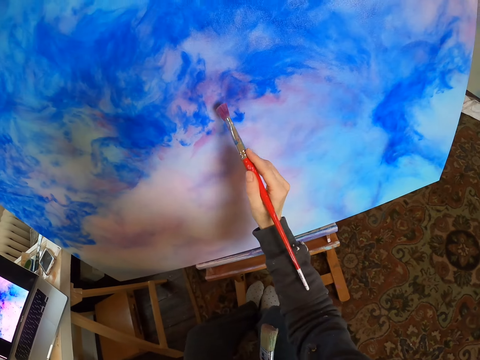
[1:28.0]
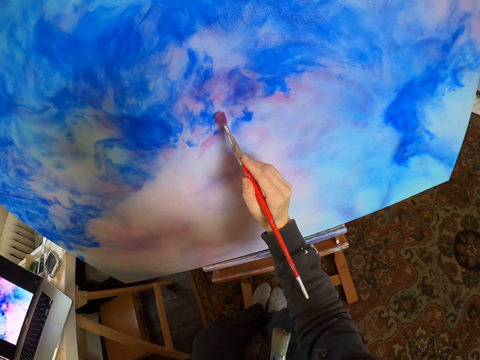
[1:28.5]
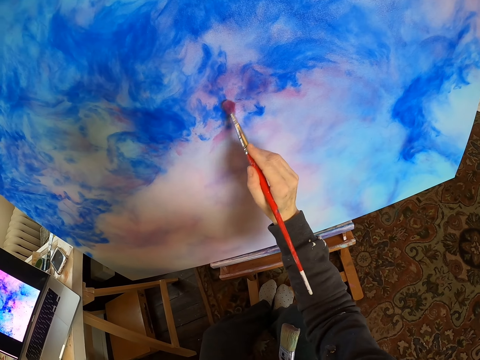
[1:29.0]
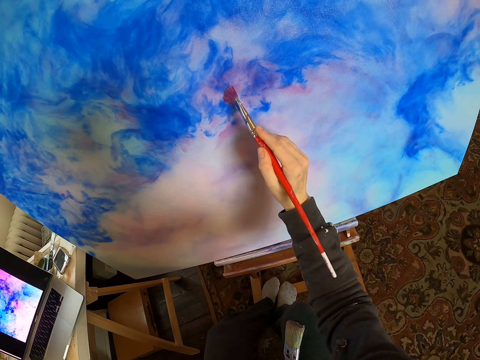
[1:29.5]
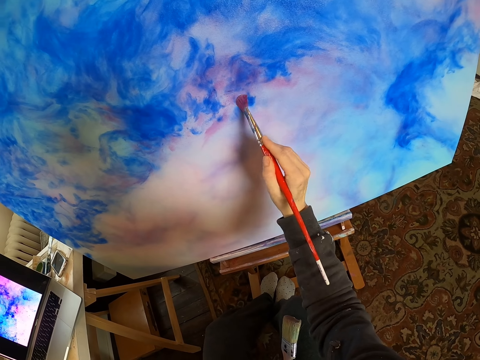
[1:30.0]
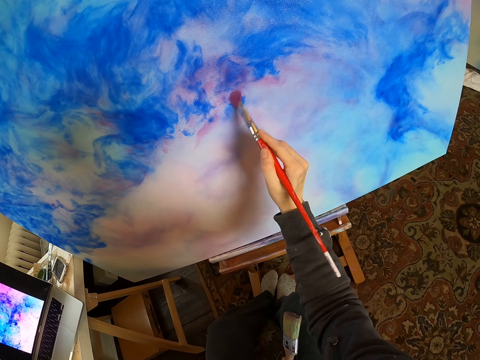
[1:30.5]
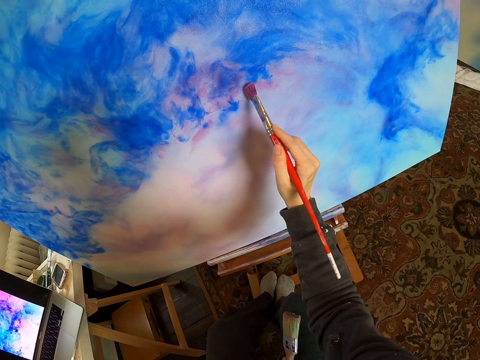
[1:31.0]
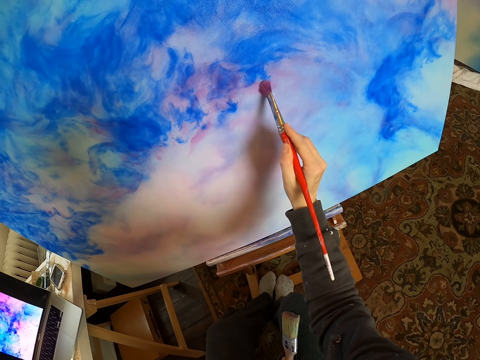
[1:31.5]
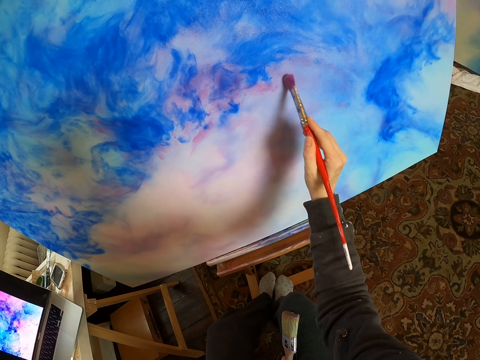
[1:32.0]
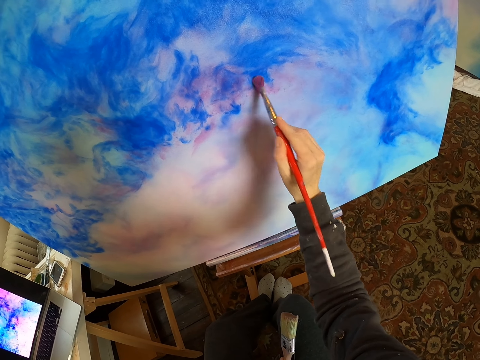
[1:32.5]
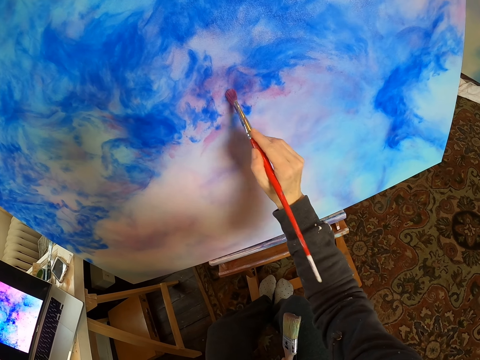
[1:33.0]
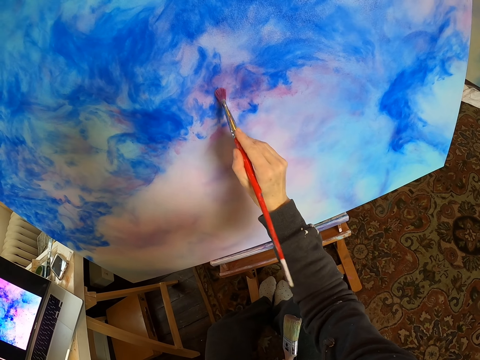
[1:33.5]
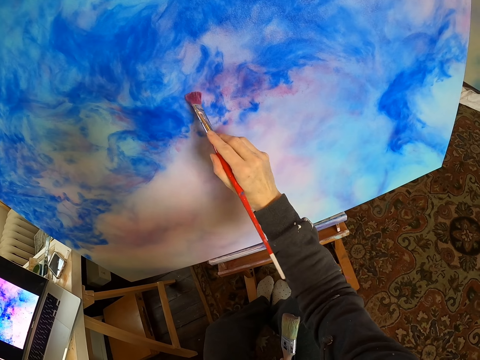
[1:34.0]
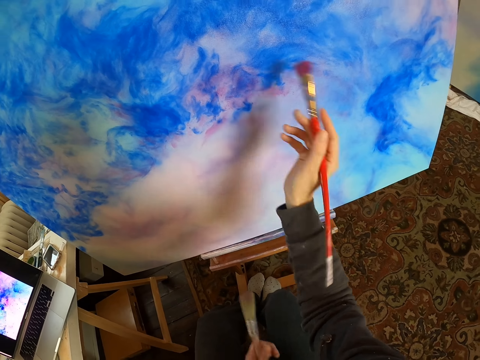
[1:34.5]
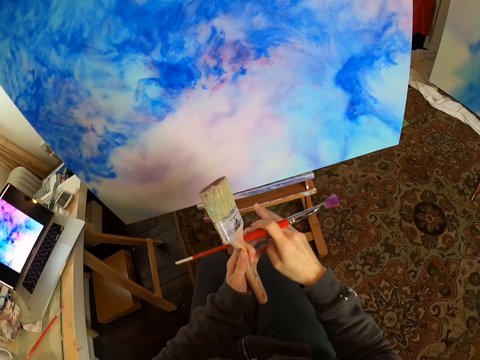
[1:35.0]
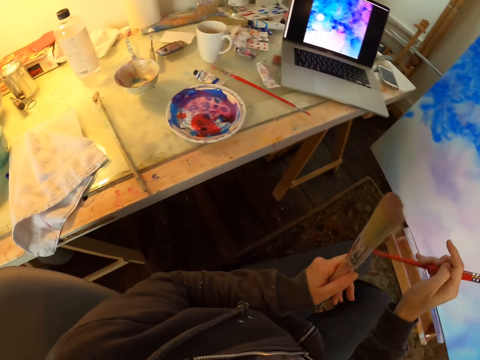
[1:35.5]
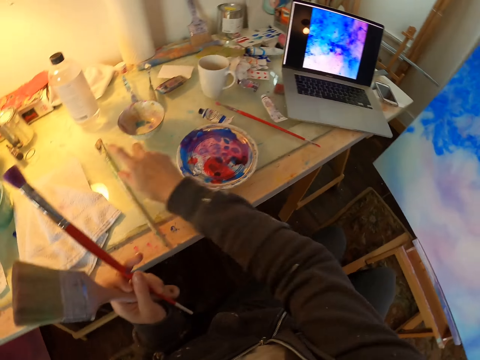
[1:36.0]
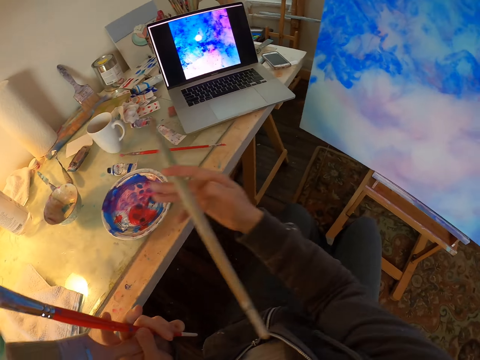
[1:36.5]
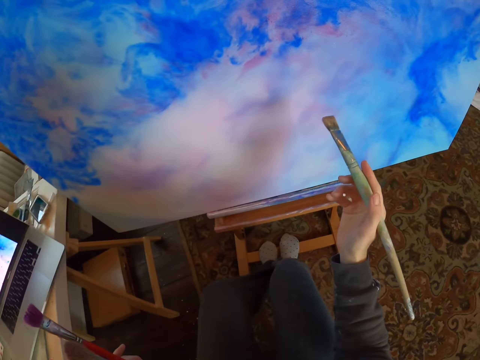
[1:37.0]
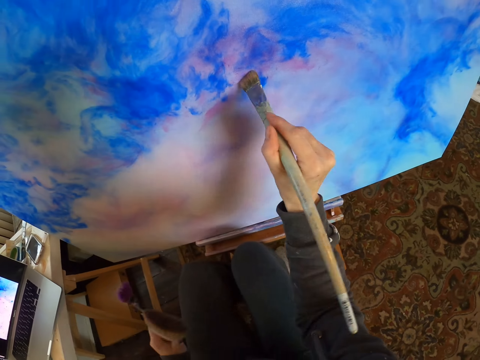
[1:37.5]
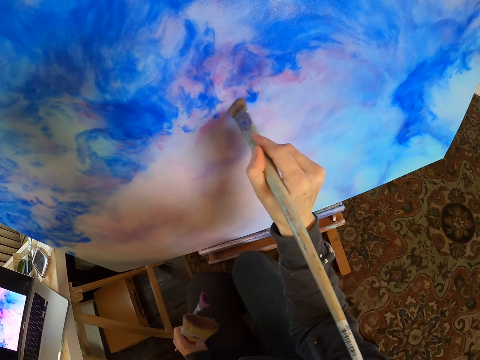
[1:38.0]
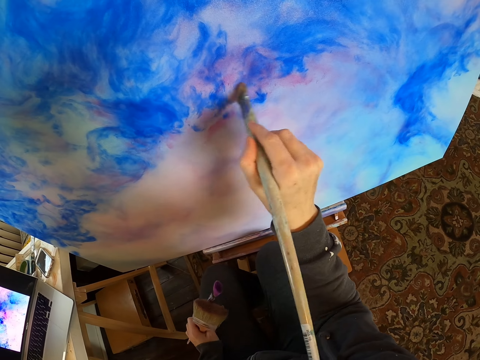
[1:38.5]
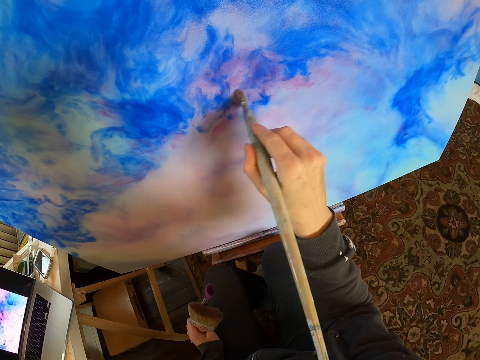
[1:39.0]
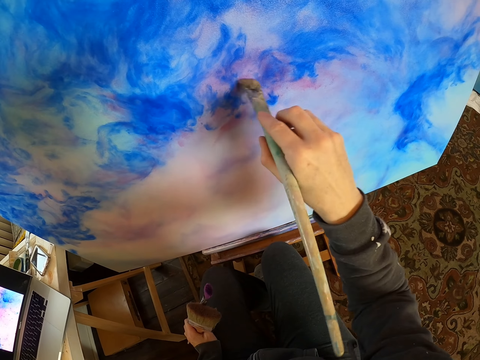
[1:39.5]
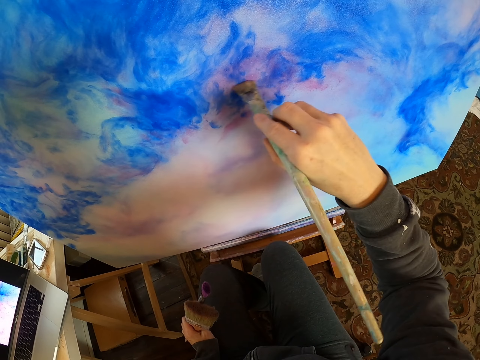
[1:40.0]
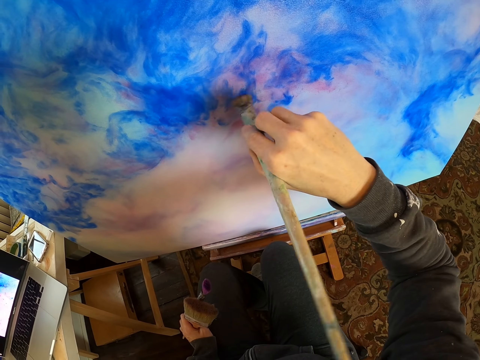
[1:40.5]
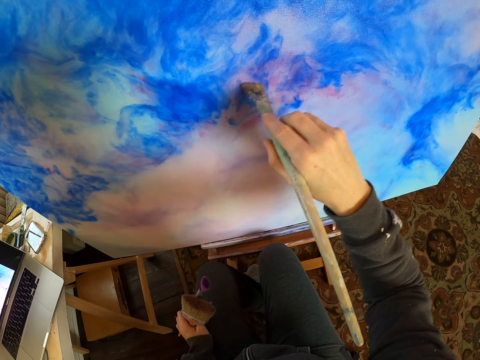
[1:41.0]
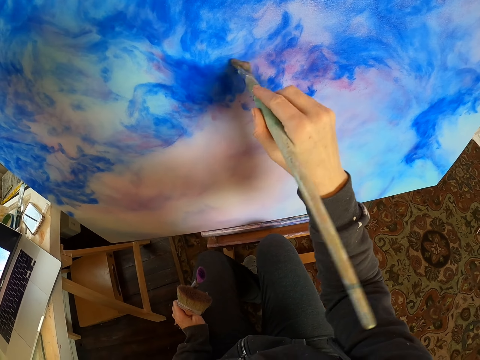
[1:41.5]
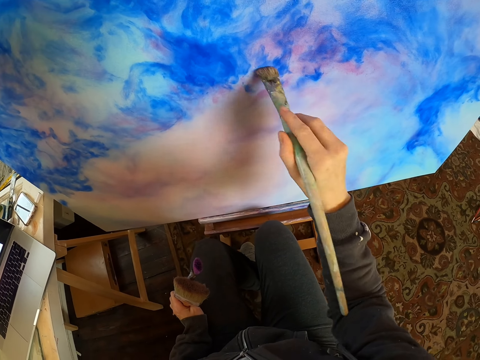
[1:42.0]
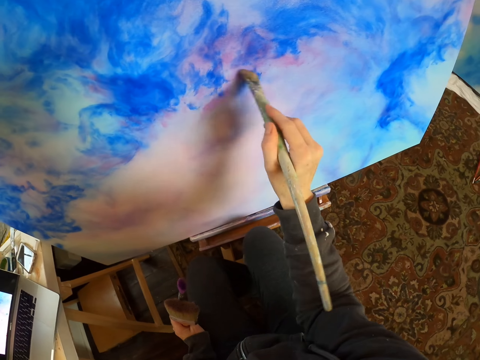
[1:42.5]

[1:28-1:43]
The camera wearer paints the canvas with the paintbrush. They exchange the paintbrush with the left hand. They pick another paintbrush from the table. They paint the canvas with the paintbrush.

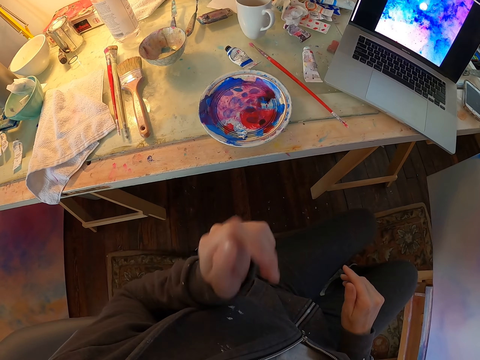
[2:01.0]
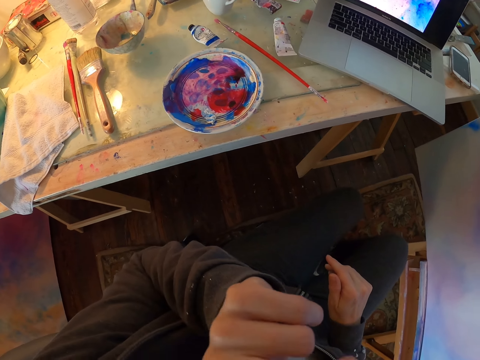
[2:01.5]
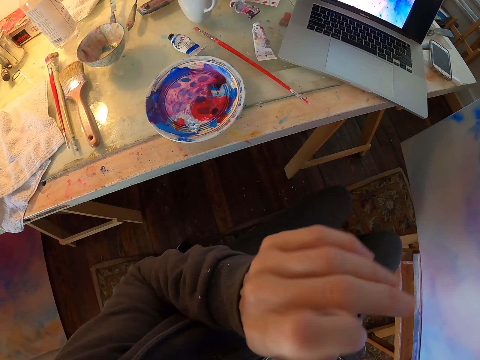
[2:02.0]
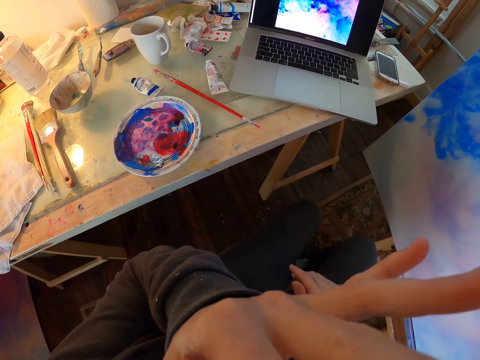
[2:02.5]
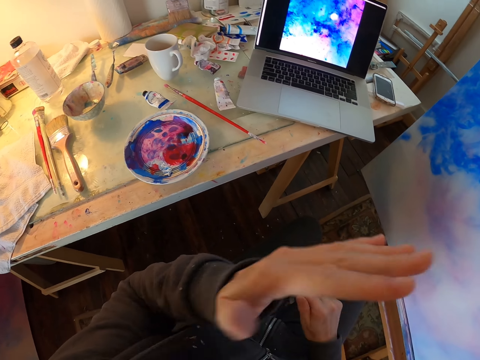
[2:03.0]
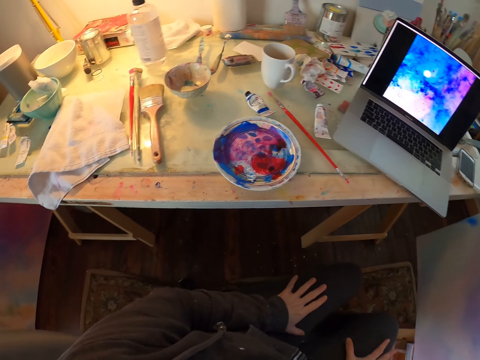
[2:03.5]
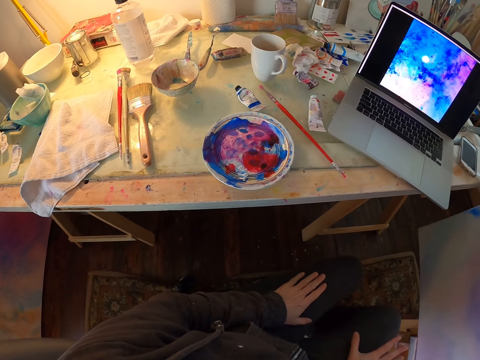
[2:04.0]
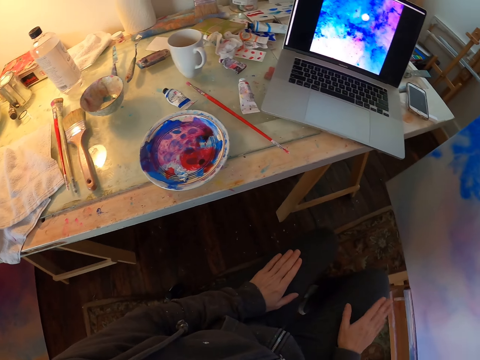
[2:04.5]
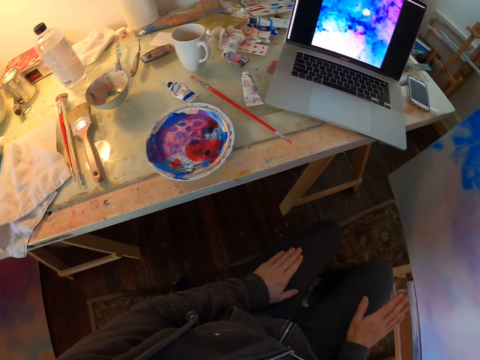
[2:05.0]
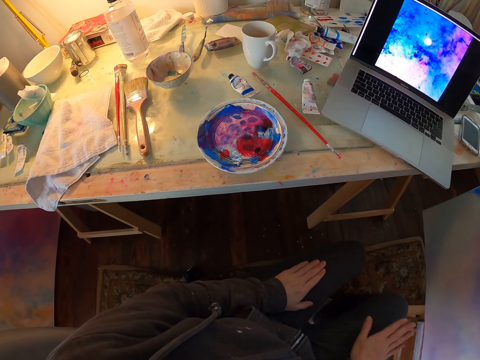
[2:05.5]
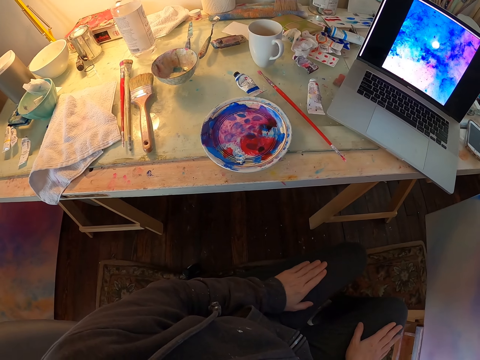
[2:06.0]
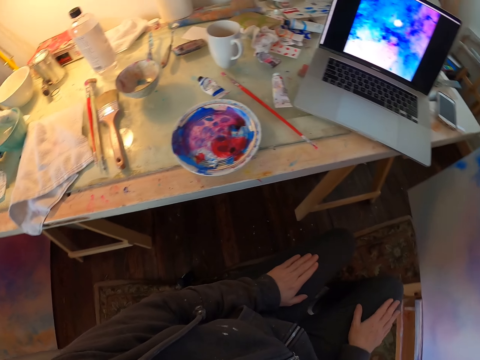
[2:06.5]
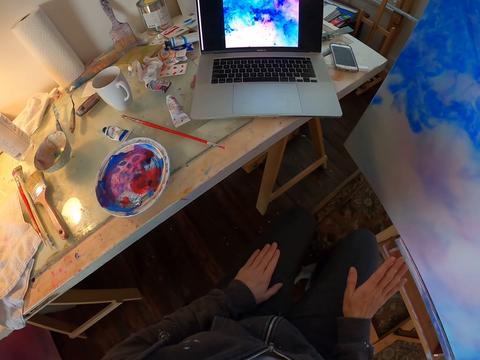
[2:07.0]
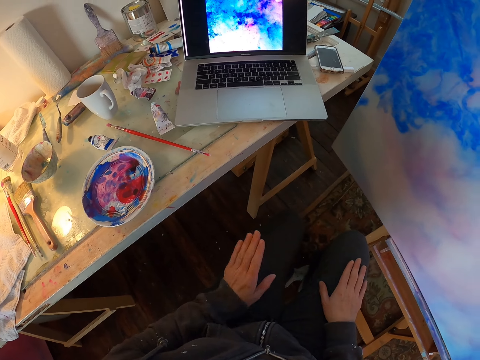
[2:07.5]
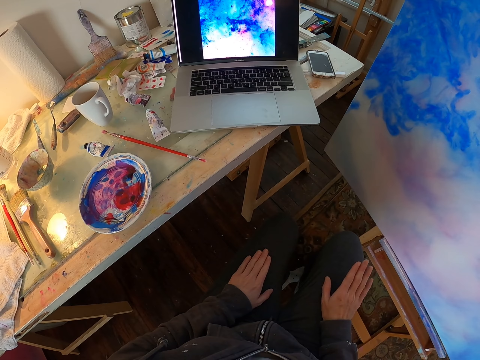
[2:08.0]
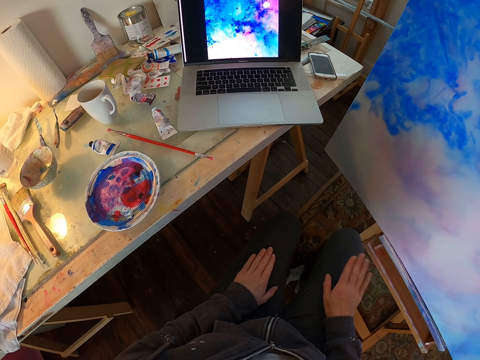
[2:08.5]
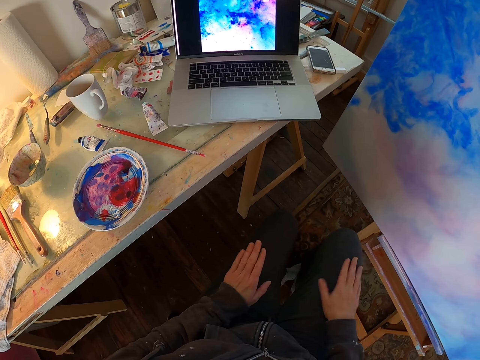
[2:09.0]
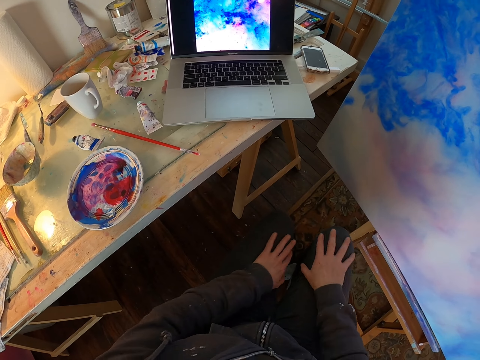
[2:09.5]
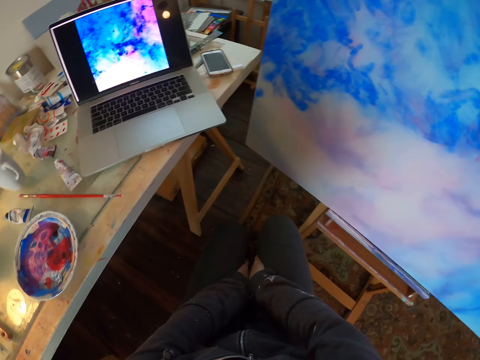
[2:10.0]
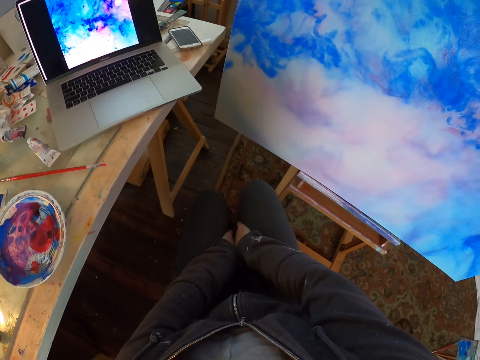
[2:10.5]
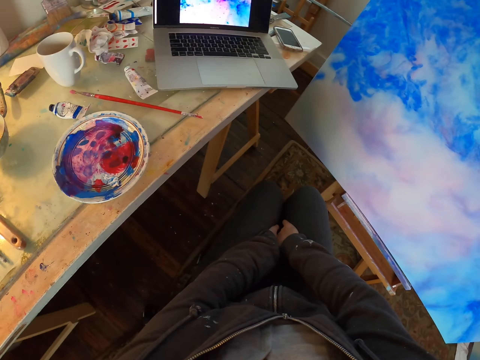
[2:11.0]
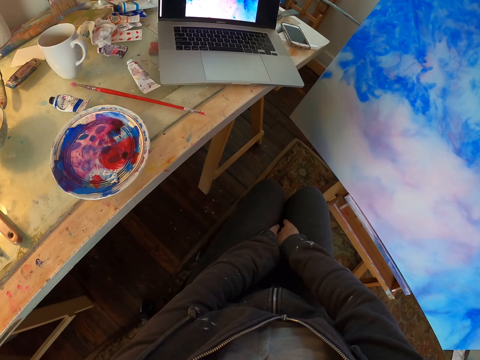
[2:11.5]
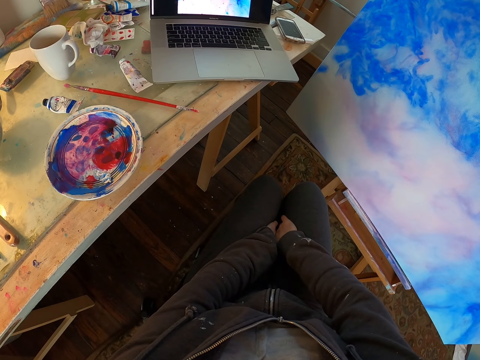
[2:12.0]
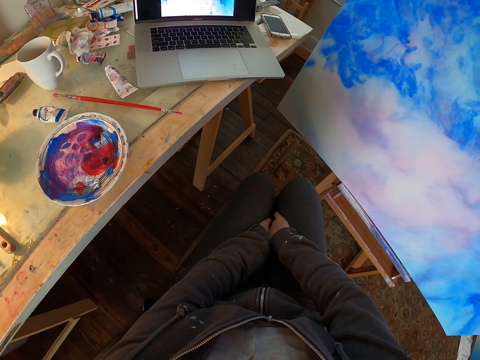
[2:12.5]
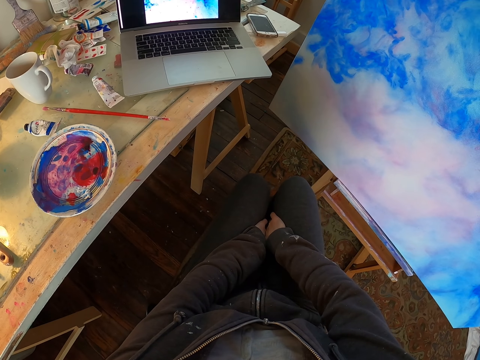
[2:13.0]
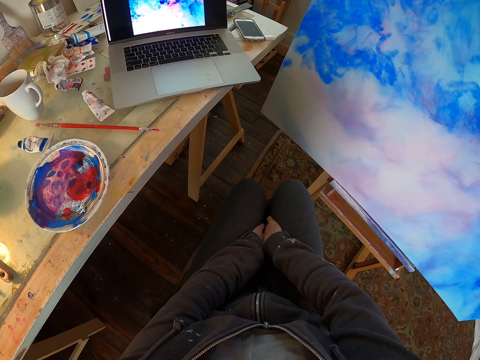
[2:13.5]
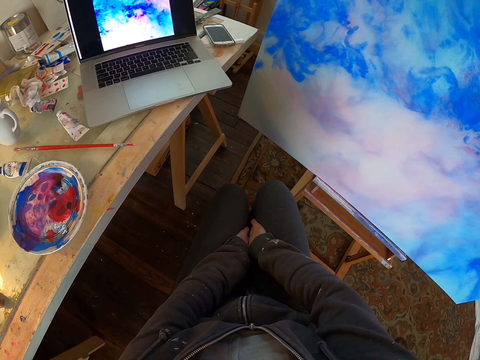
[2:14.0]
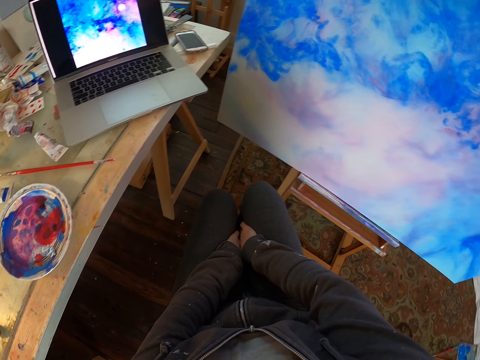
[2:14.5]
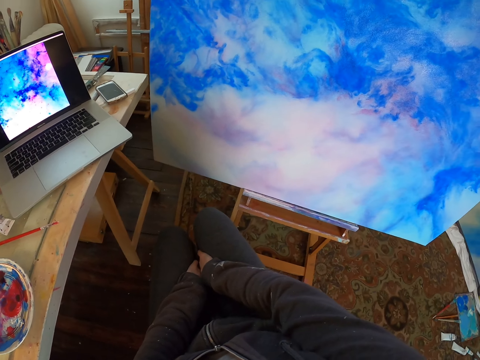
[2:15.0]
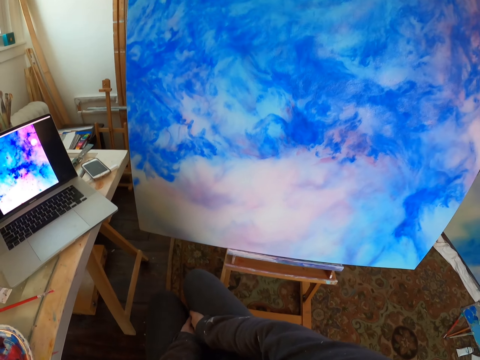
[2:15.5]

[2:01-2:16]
The camera wearer pushes the paint bowl to the centre of the table. She turns a plate on the table. She raises the left hand towards something. She scratches her face. She withdraws the left hand from the object. She places both hands on the lap. She puts the hands between the legs.
